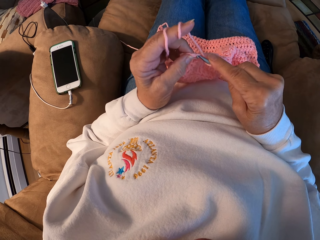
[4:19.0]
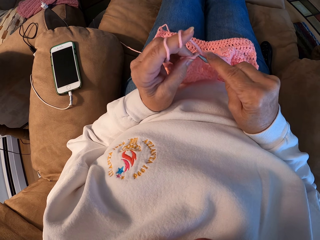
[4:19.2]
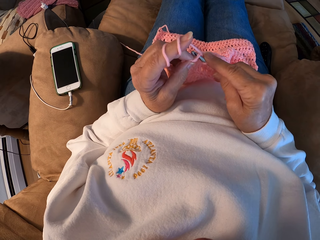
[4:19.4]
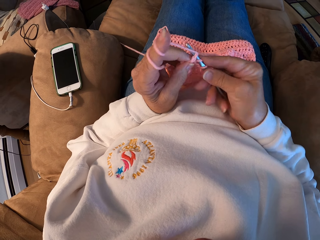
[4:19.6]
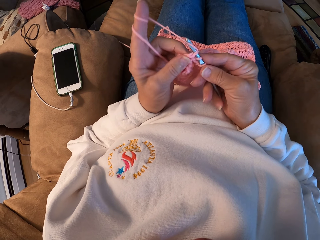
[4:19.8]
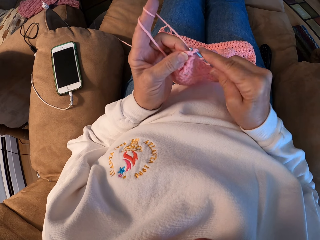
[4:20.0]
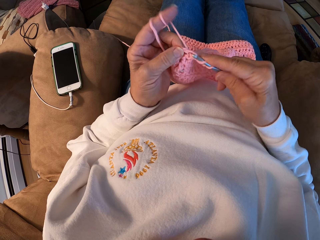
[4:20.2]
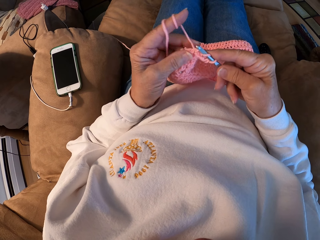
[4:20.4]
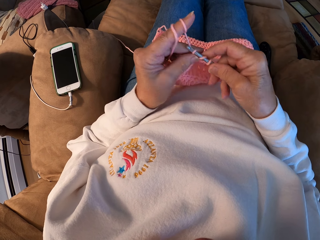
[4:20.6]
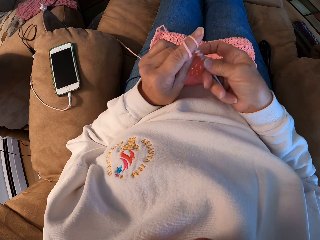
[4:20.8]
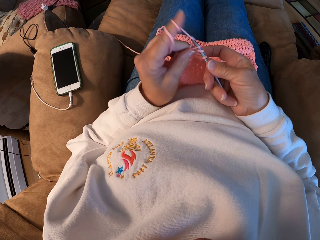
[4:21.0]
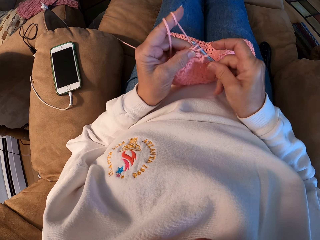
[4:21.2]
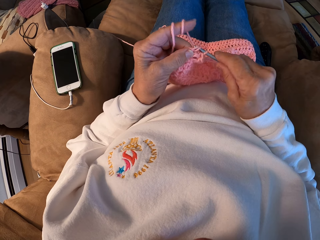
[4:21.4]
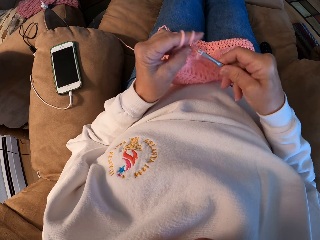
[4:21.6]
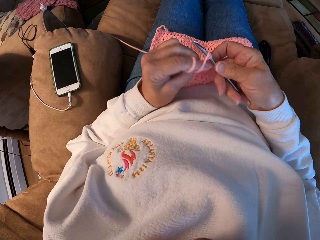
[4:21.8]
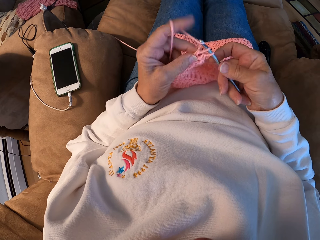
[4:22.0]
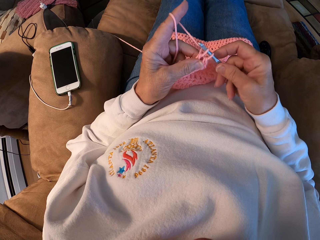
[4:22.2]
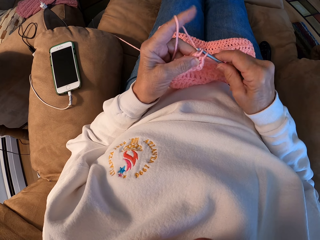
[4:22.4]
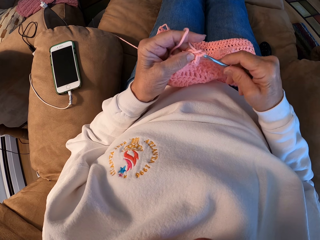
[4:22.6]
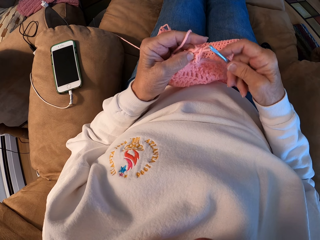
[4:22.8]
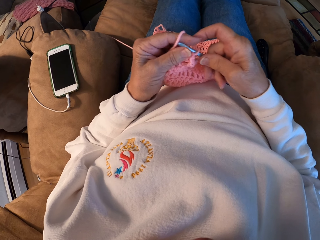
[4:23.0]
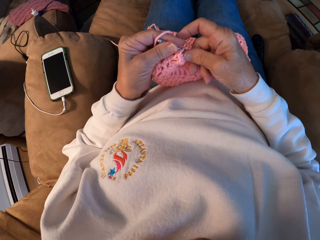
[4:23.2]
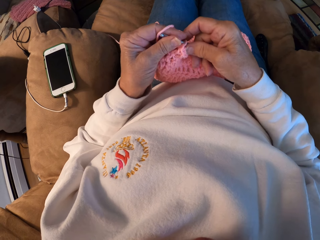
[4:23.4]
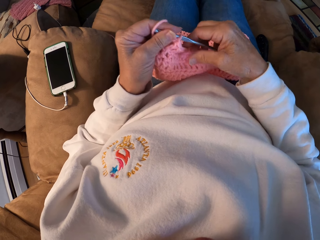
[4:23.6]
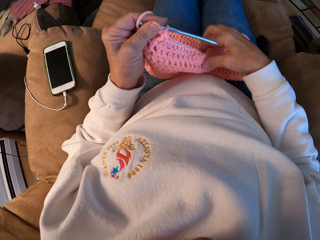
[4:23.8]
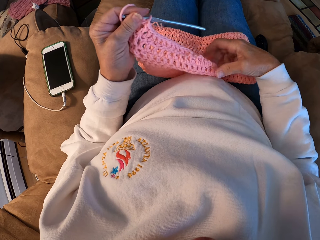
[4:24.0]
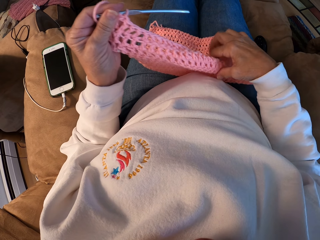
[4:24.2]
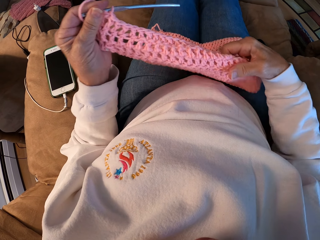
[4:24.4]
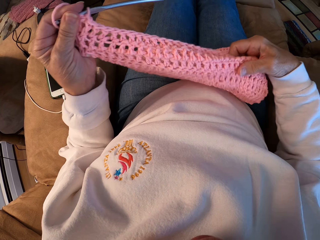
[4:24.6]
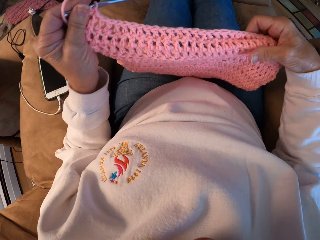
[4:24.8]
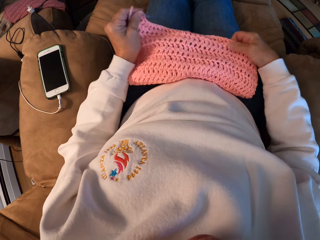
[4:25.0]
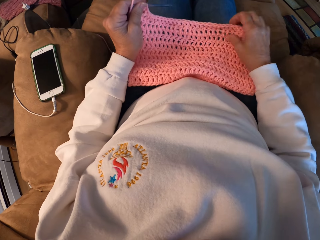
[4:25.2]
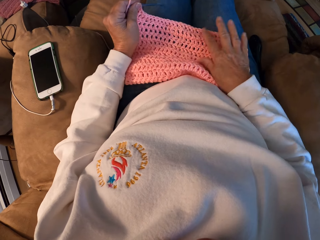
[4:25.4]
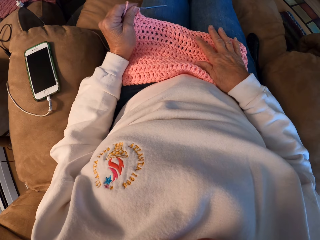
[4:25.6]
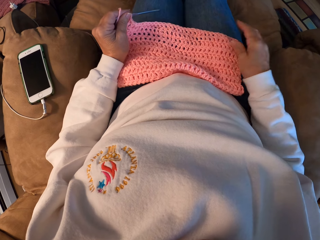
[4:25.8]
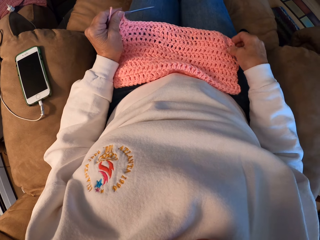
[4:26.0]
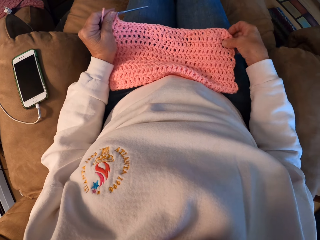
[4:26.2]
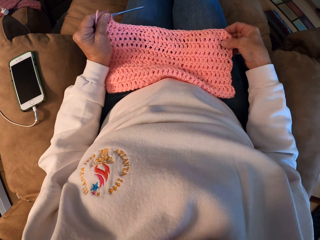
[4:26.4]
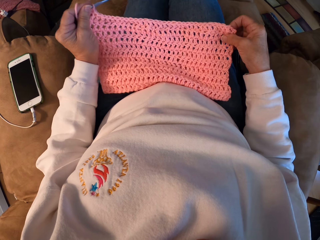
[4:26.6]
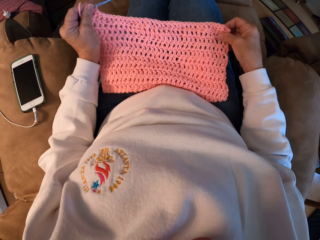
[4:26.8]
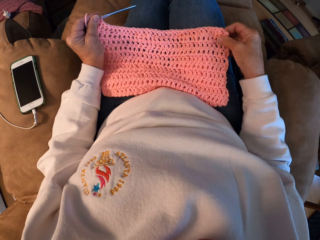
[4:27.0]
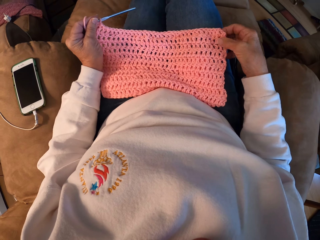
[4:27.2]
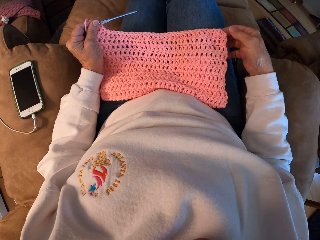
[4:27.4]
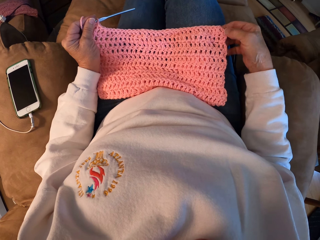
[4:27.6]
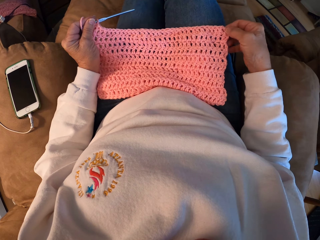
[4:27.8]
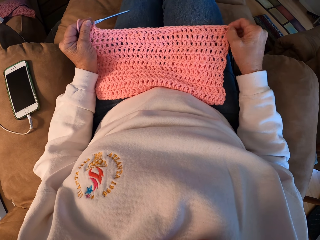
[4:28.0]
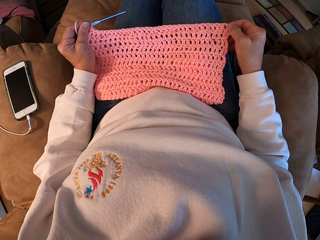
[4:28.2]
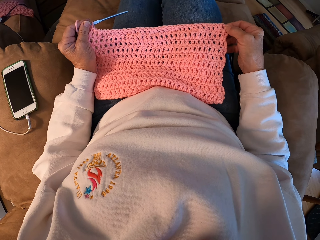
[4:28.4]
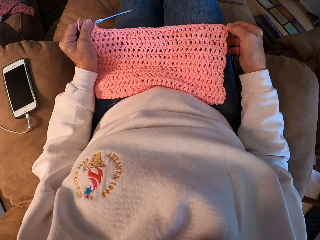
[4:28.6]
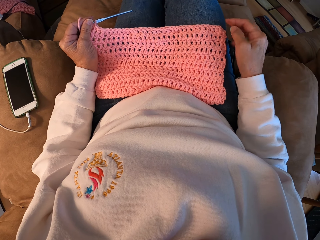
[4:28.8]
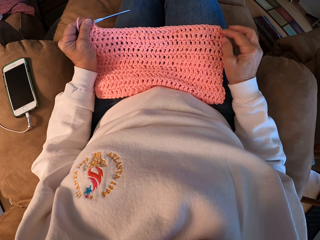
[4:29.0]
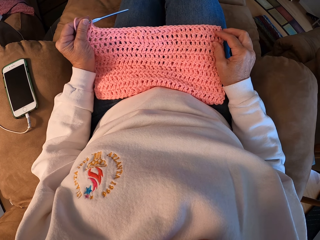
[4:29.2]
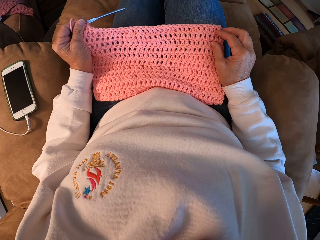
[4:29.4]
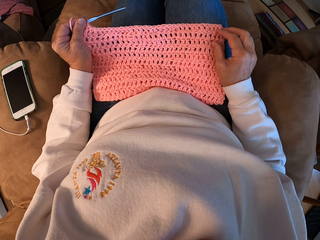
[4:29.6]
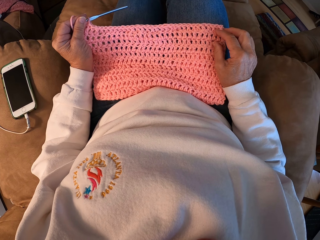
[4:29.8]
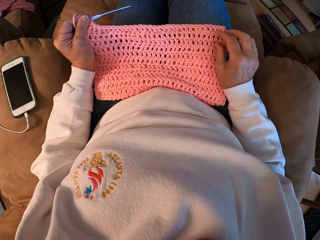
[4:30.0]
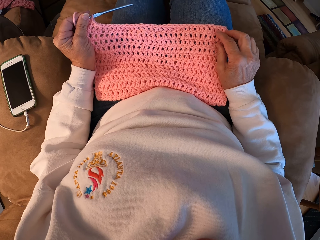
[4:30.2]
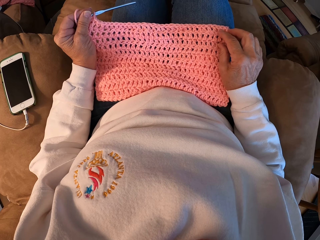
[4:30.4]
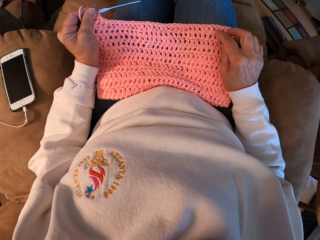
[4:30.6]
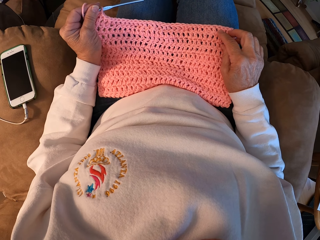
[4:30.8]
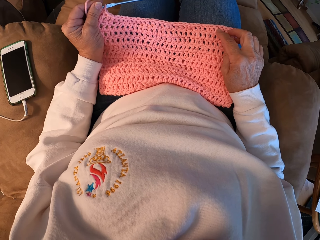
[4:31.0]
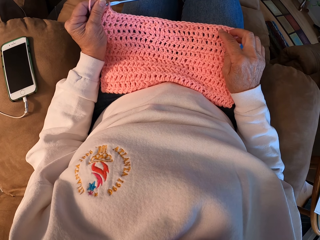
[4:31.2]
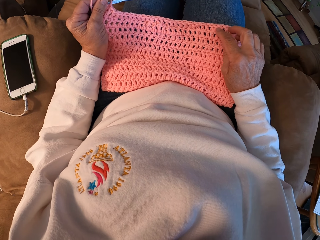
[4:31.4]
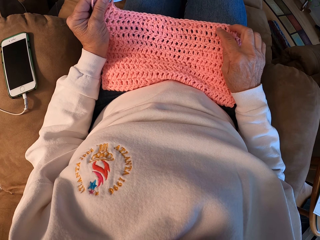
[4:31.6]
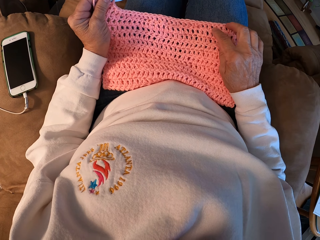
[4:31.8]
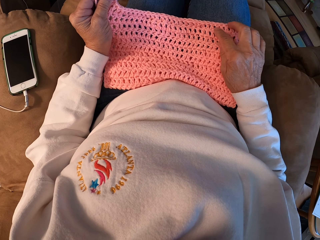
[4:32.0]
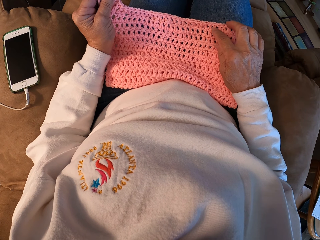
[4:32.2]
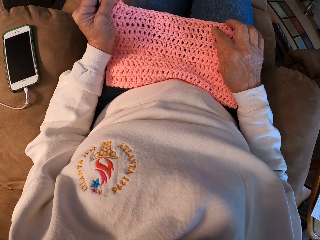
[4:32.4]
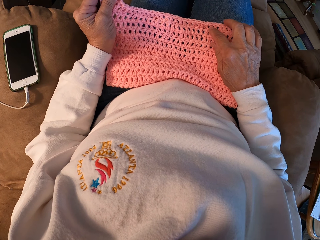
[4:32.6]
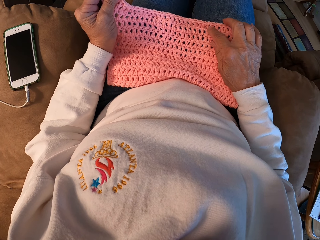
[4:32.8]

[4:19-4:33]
The camera wearer shifts the hook to the left hand. She stops knitting. She stretches out the knitted material or cloth. She places the knitted material on her leg. She examines the knitted material. She counts holes on the edge of the cloth.

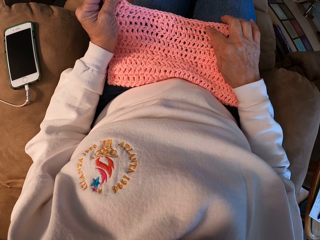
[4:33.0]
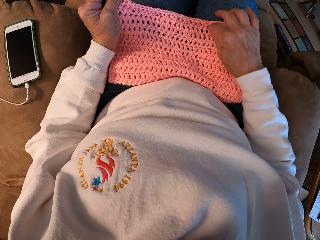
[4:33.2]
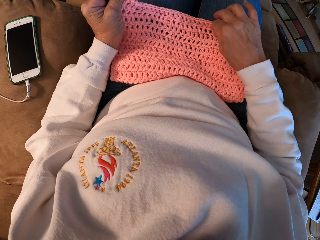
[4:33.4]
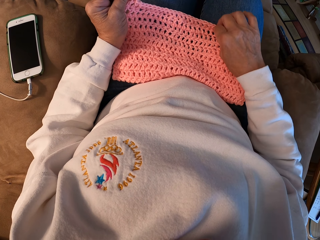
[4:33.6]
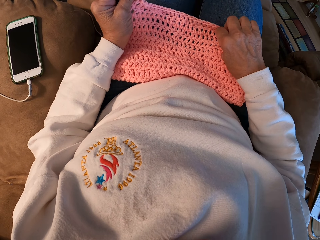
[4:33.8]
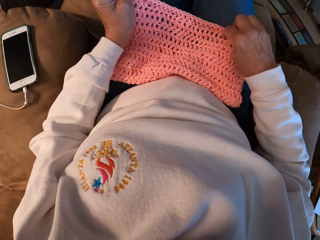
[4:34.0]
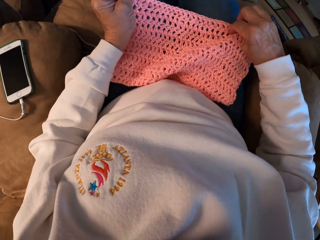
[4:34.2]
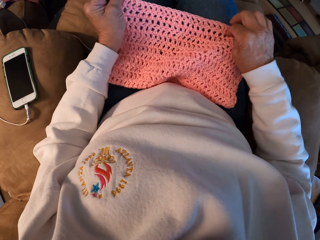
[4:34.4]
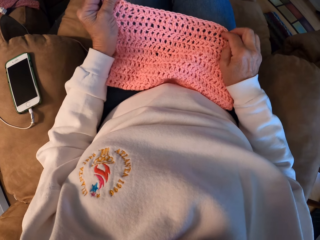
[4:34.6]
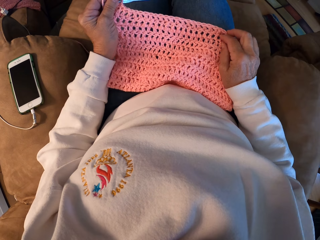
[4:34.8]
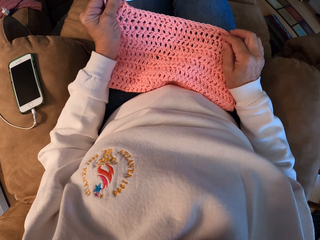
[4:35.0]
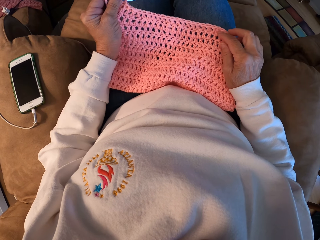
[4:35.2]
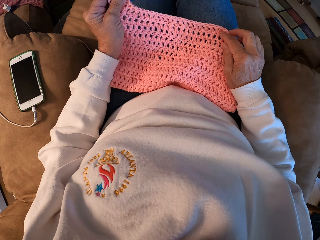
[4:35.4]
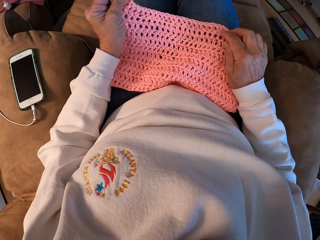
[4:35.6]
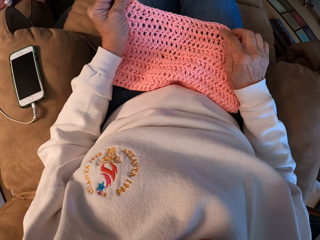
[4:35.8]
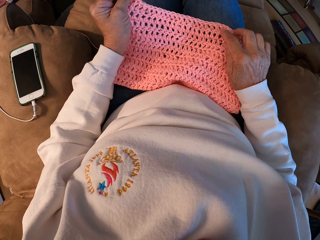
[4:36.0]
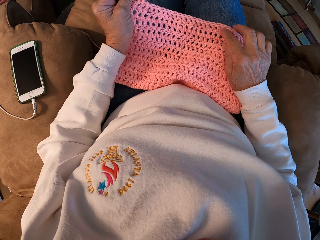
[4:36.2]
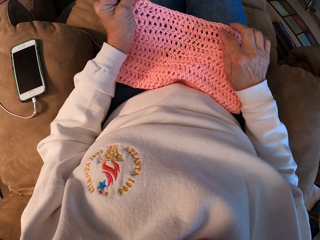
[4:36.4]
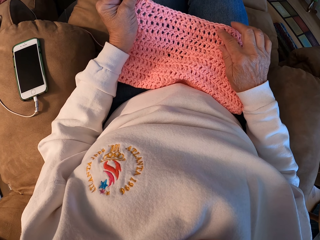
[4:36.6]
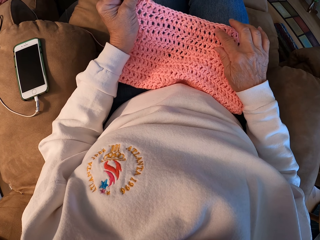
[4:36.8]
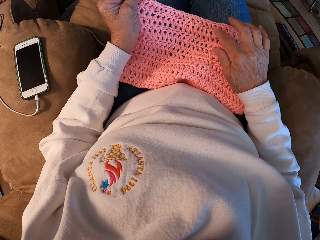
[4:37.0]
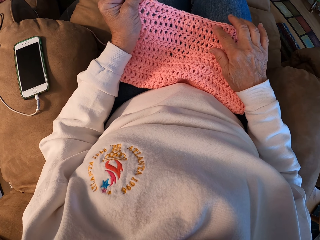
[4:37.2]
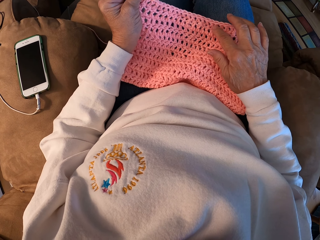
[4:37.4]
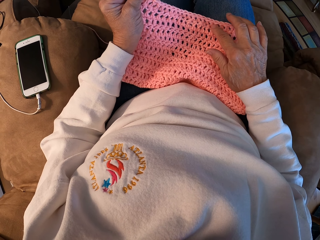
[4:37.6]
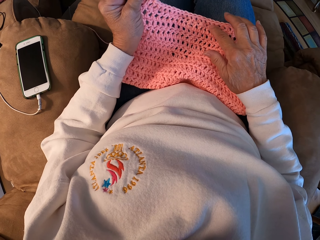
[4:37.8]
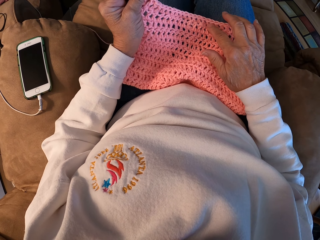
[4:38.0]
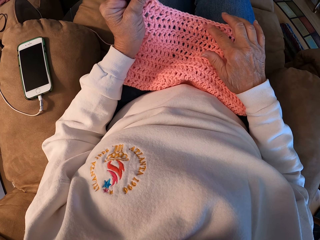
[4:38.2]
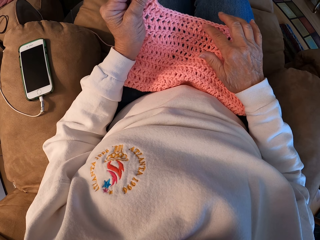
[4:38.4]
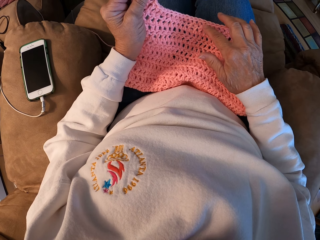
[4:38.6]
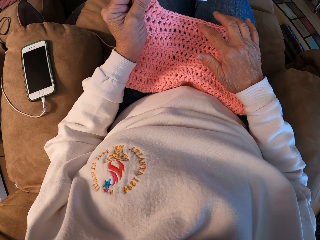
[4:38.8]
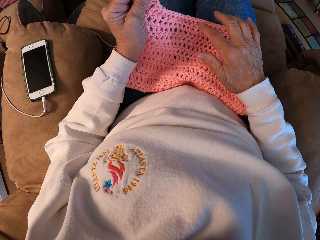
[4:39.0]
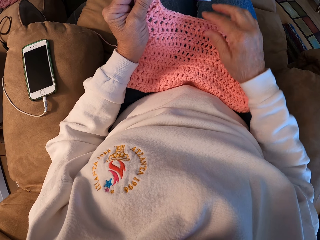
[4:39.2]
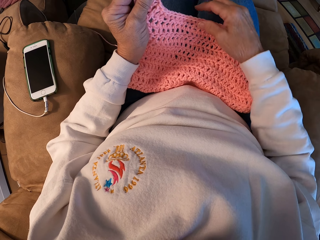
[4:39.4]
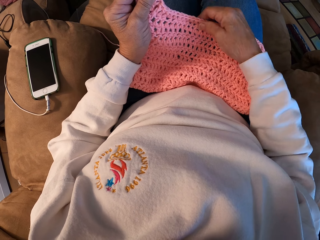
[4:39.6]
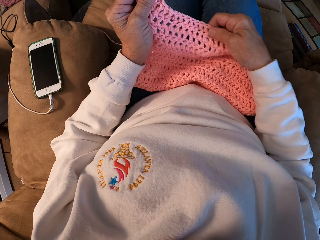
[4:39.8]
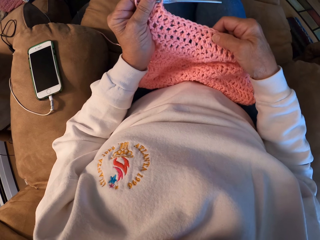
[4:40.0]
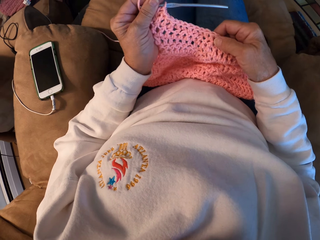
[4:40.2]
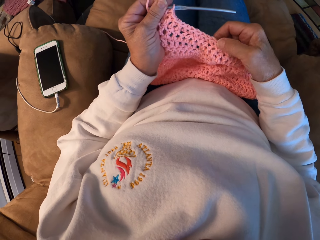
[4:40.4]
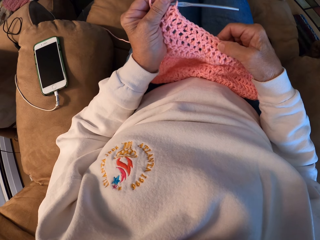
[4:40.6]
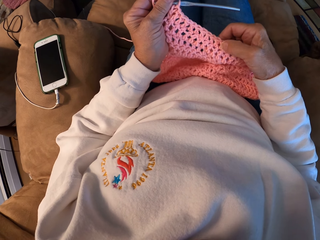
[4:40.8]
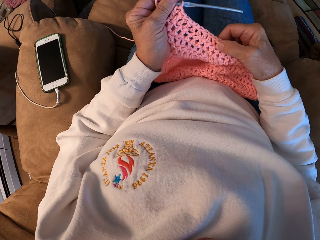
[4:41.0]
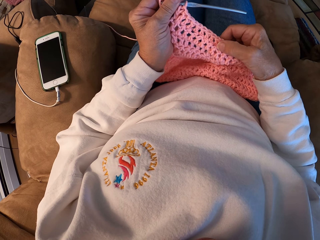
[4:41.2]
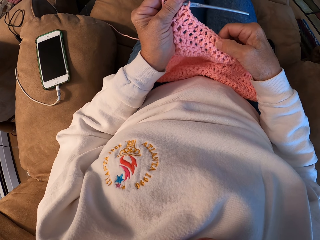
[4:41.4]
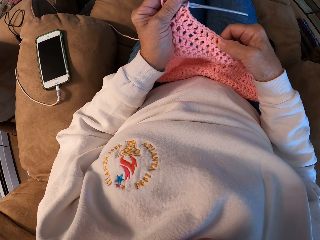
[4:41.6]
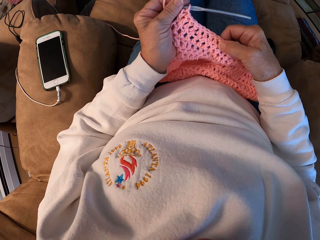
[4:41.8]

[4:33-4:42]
The camera wearer grabs part of the cloth along the edge. They count holes on the edge. They grab part of the cloth along the edge. They count holes on the edge.
